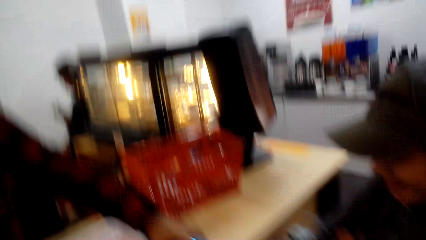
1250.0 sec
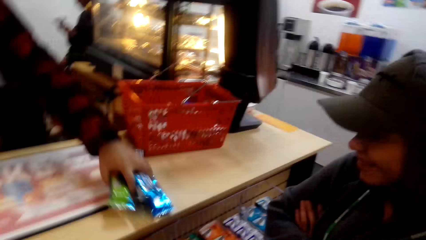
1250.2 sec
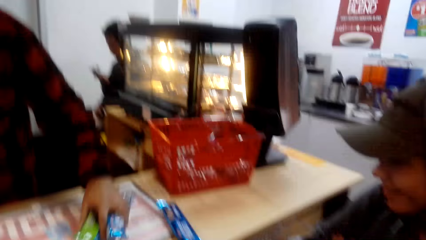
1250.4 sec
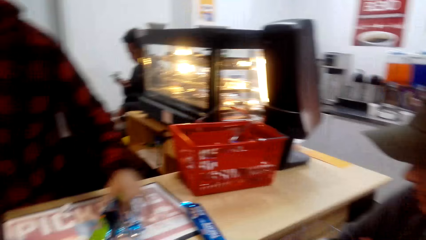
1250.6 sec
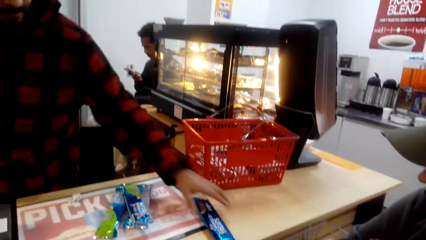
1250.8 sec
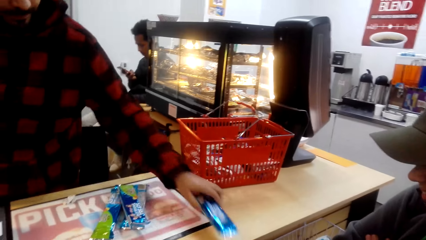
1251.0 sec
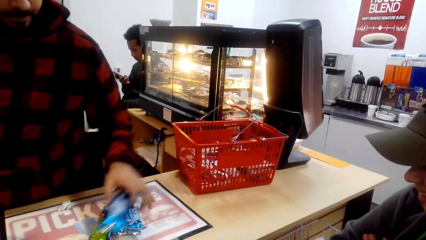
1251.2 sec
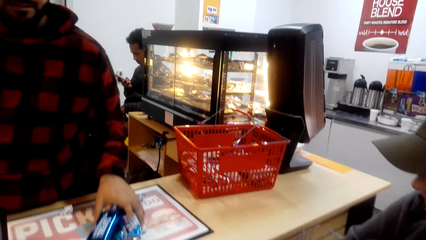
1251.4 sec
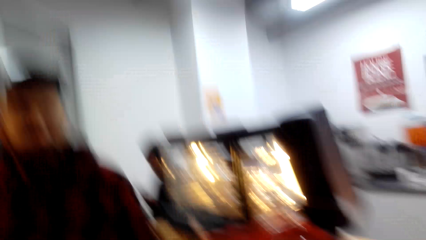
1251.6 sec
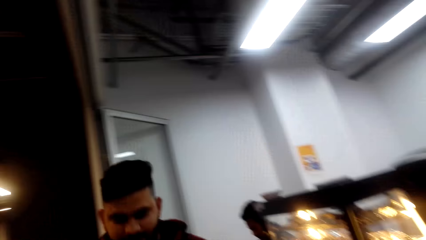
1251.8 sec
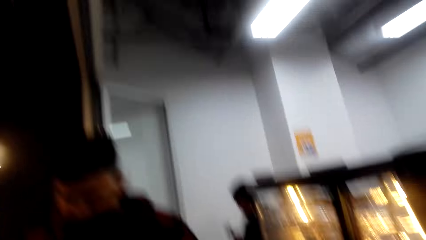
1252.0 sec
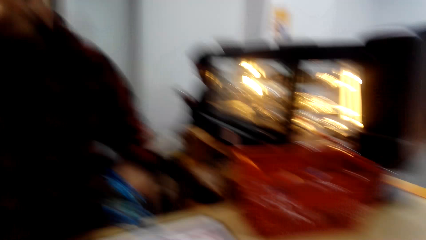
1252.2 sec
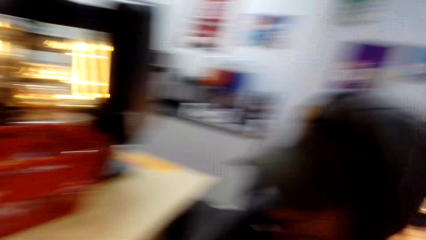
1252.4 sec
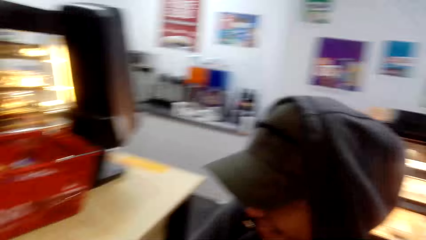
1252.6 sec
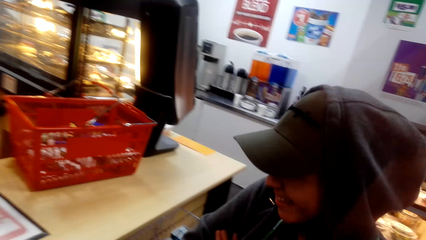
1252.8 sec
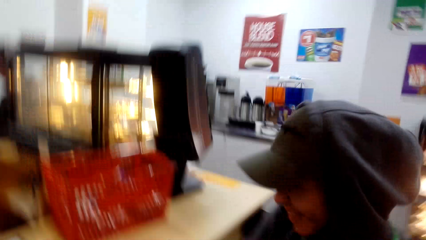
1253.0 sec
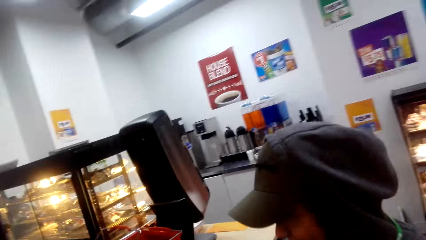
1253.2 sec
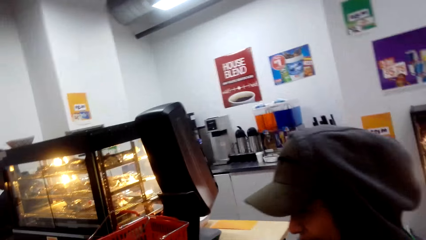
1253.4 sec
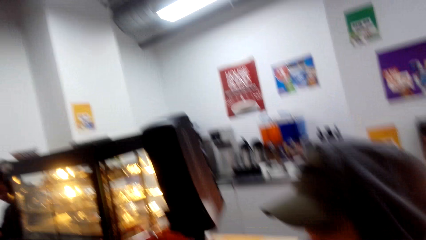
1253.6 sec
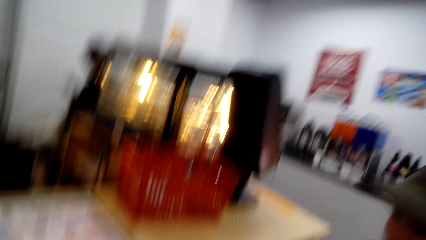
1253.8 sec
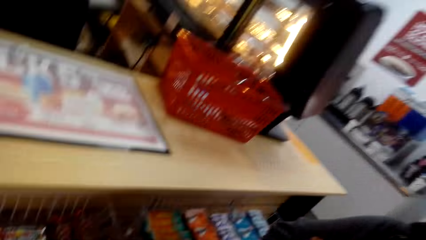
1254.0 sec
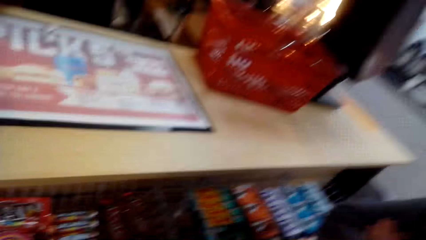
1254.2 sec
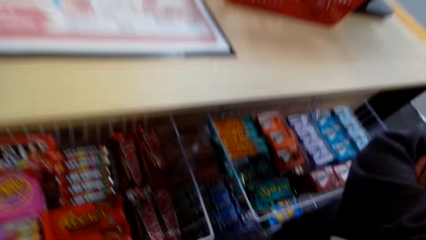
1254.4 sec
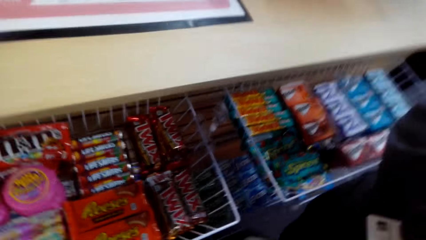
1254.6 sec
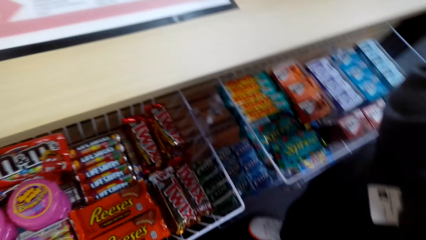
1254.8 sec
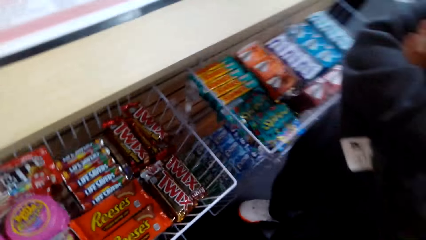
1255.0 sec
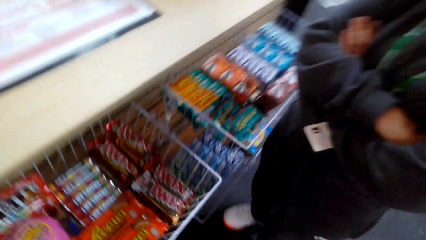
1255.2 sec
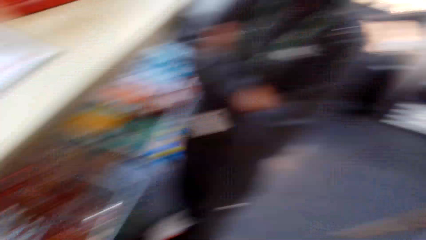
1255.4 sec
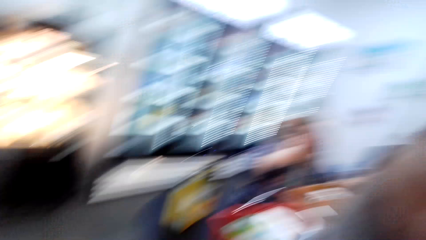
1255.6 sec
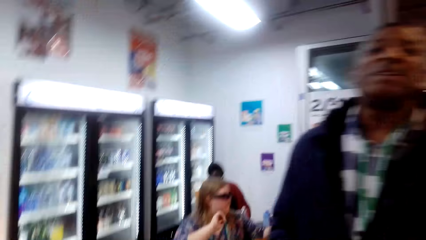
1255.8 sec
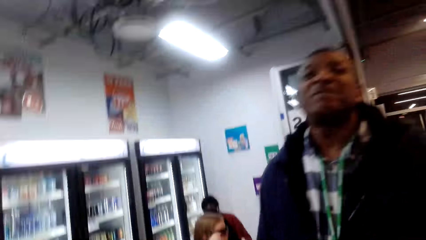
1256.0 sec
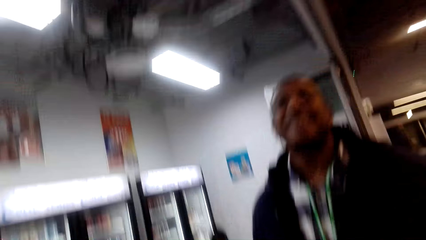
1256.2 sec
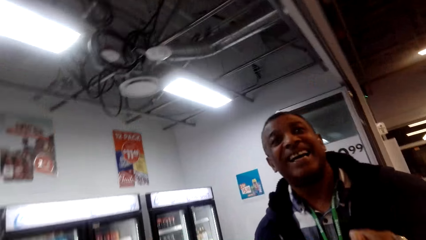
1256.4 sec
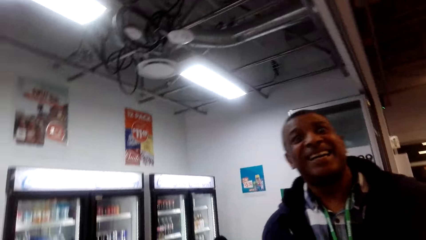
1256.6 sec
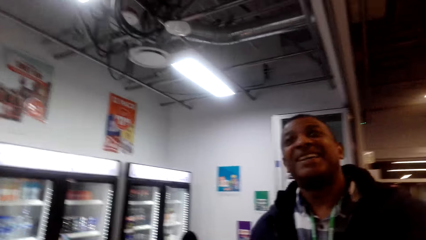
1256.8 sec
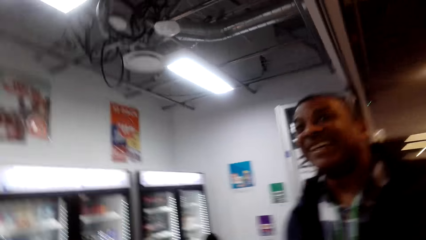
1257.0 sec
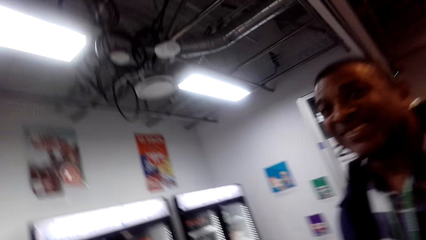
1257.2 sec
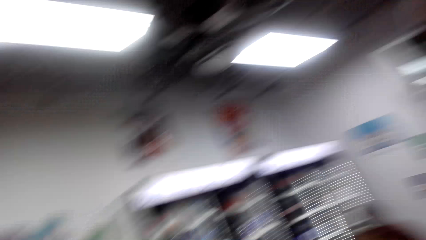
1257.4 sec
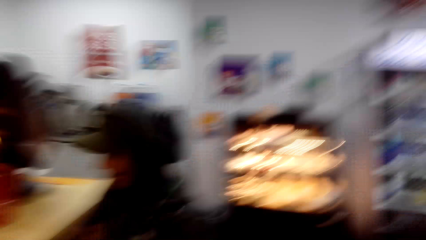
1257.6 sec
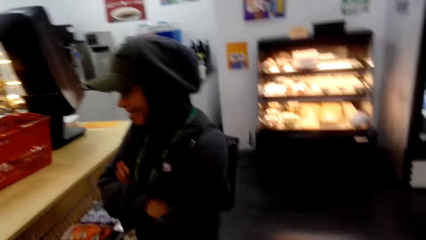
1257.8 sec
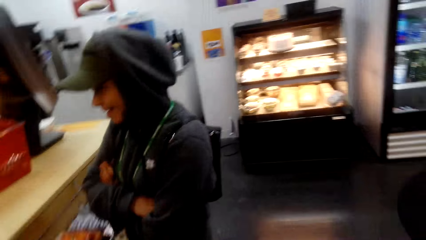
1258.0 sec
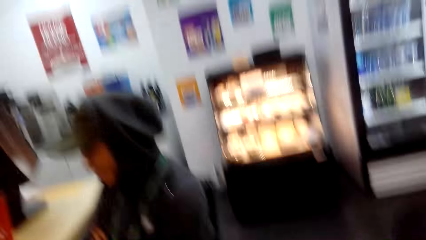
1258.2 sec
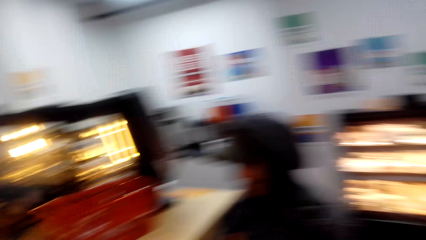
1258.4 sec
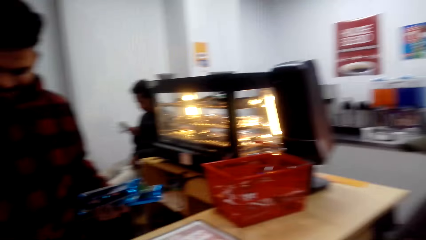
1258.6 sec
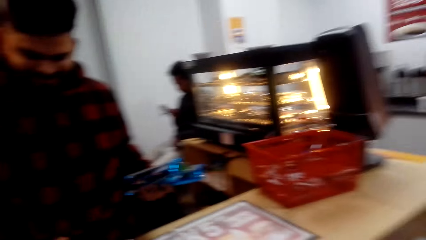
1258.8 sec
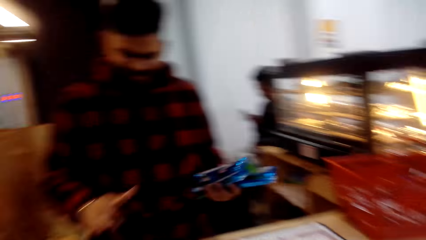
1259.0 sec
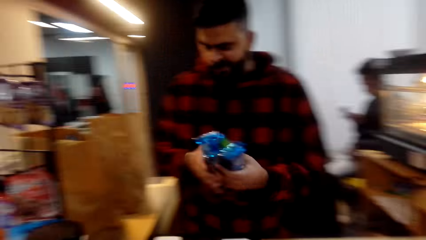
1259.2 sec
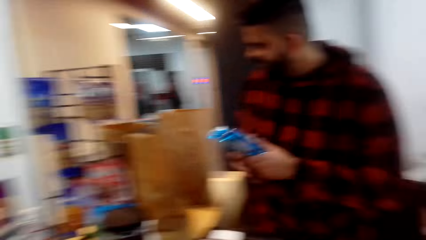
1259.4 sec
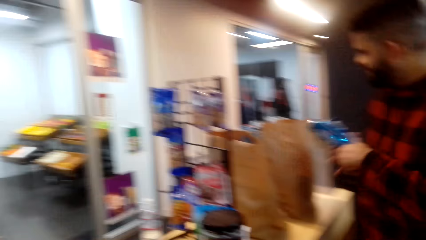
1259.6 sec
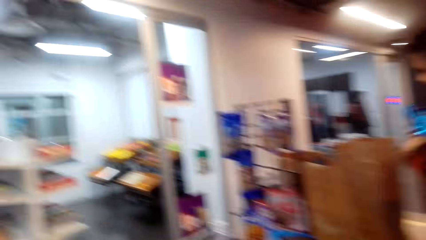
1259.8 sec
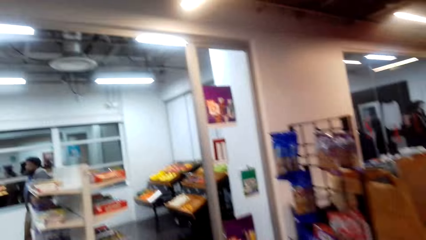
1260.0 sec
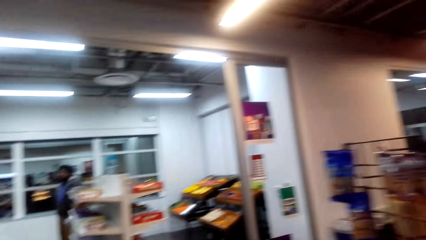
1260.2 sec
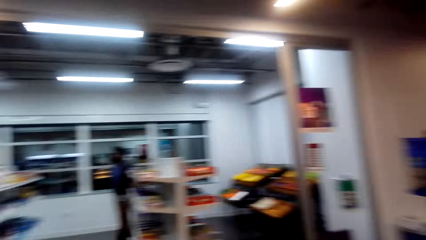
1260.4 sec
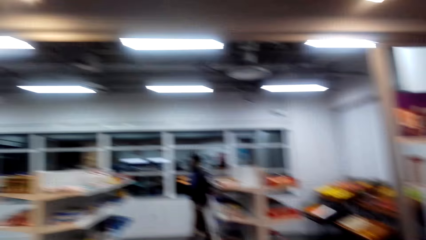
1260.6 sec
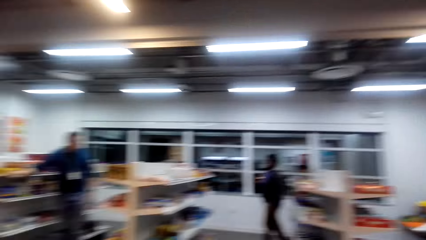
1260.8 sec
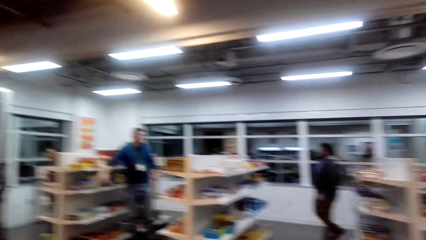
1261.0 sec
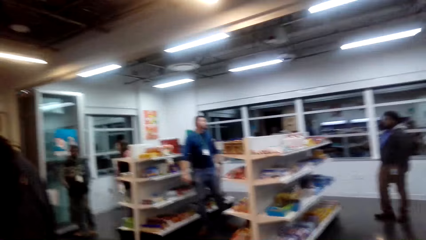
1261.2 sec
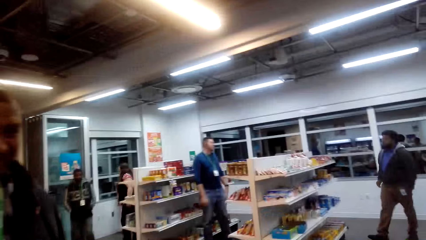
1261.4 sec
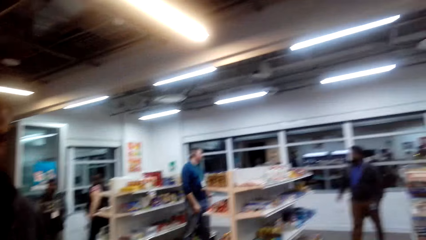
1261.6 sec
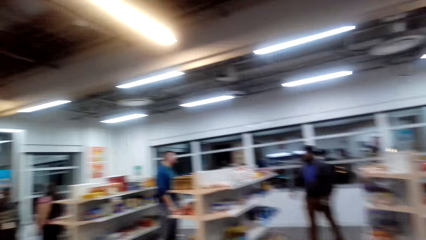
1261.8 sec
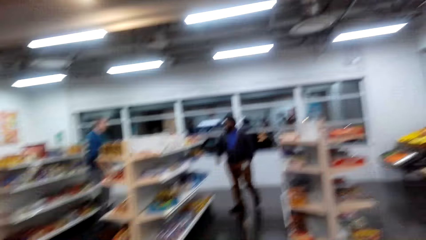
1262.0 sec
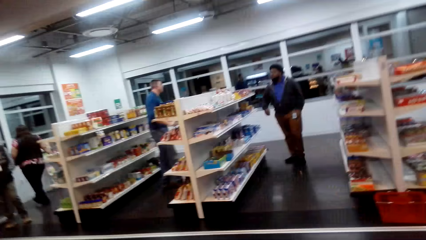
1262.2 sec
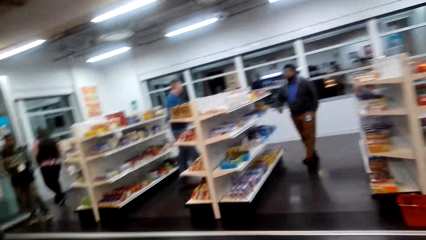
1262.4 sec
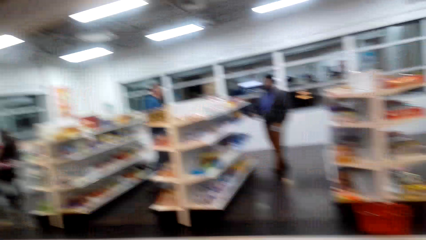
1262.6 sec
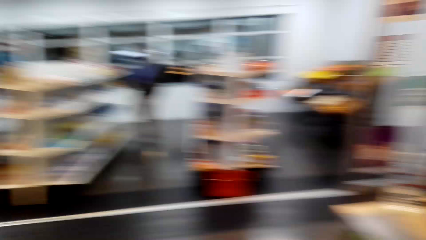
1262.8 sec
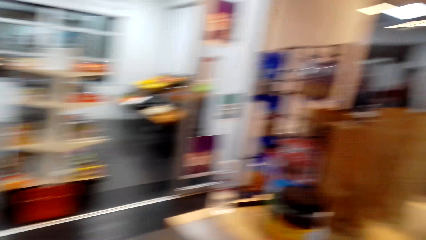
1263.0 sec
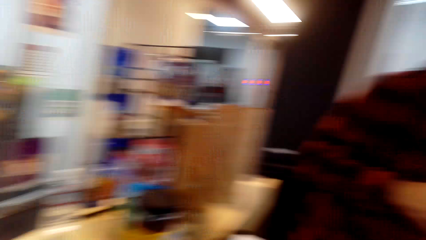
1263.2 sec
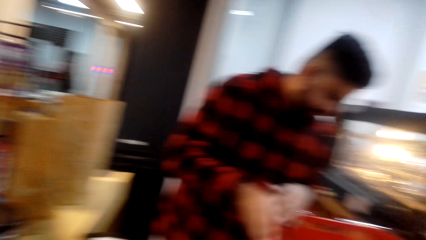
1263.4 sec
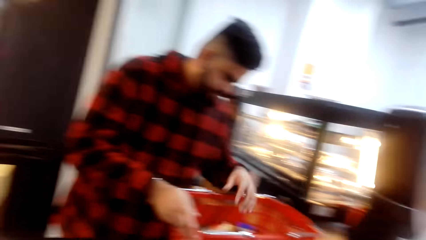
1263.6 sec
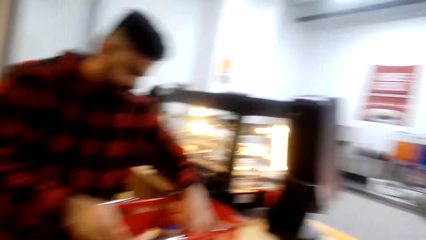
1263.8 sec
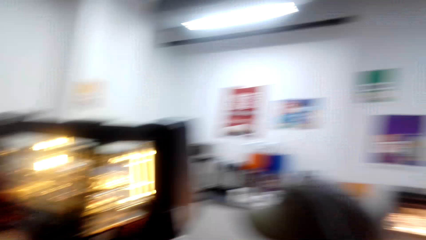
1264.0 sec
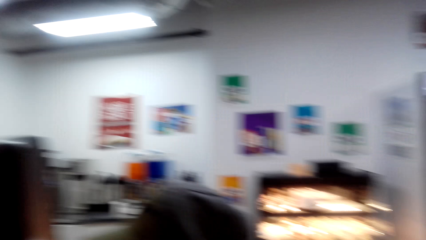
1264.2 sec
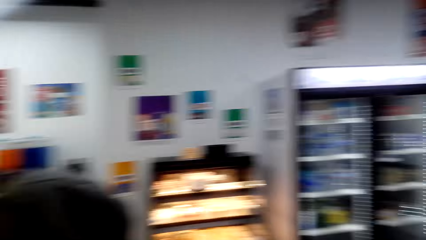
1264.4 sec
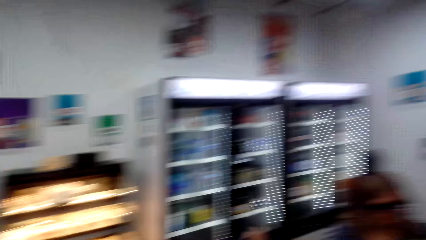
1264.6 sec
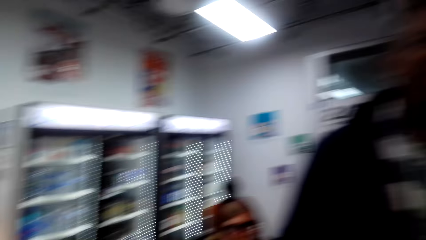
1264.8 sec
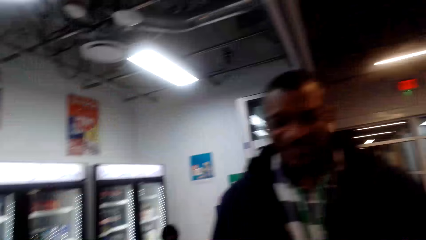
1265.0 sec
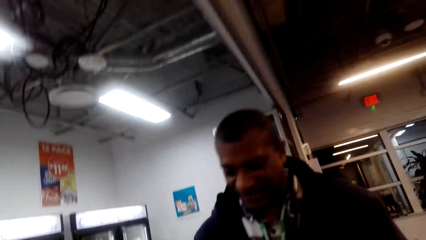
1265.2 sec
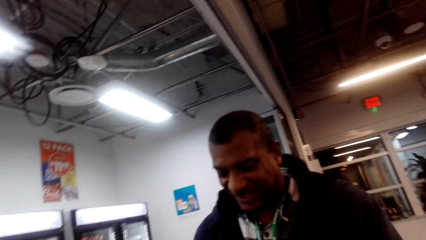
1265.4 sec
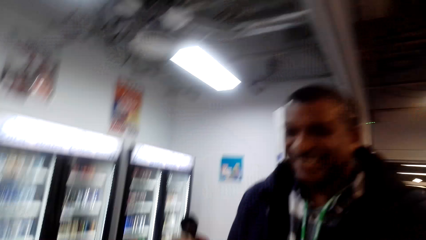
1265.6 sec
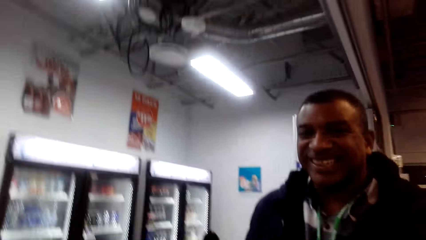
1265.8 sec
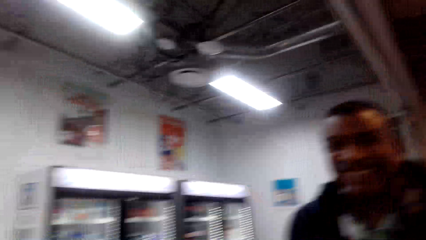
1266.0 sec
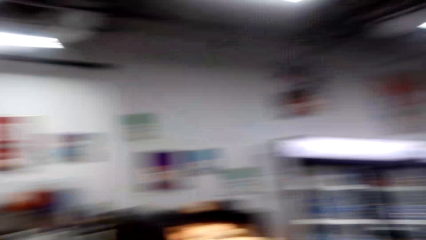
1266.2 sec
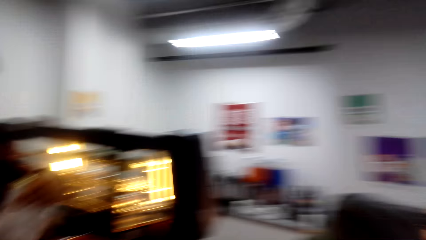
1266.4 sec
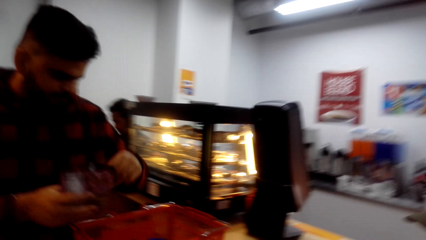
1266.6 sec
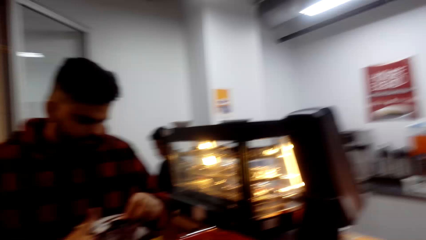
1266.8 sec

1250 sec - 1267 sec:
A man picks up the package on the counter. The camera wearer looks around. The man picks up something from the counter. The camera wearer looks around the store. The man removes the package from the shopping basket.
